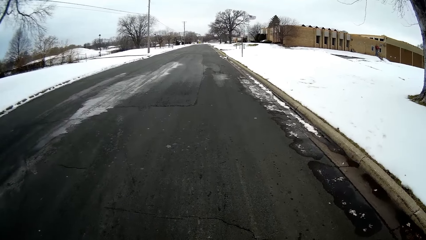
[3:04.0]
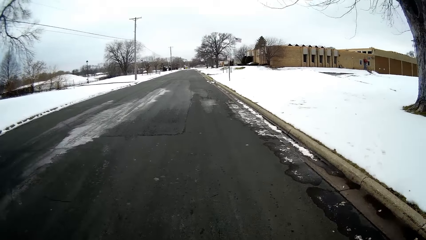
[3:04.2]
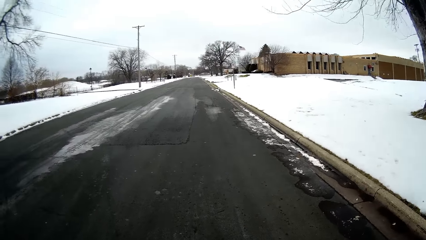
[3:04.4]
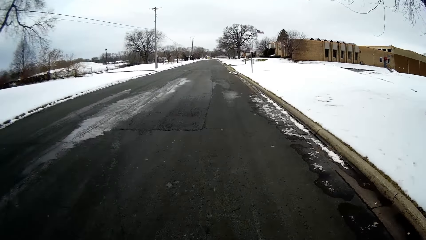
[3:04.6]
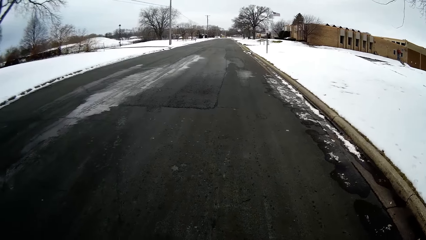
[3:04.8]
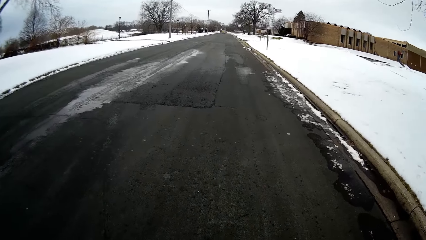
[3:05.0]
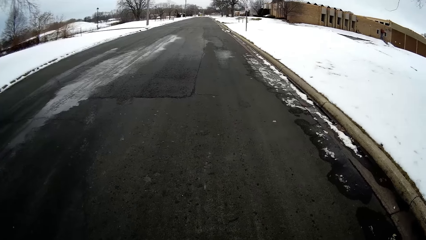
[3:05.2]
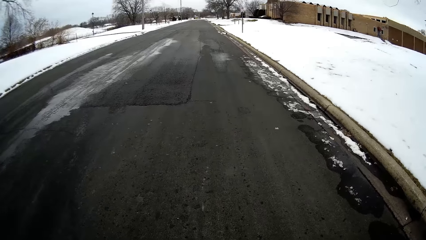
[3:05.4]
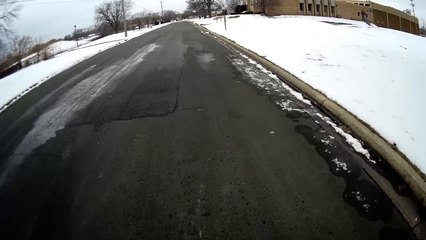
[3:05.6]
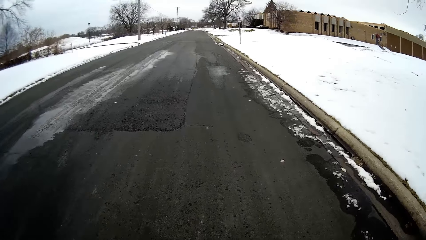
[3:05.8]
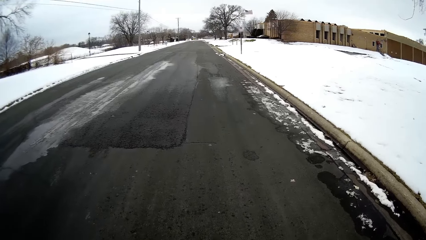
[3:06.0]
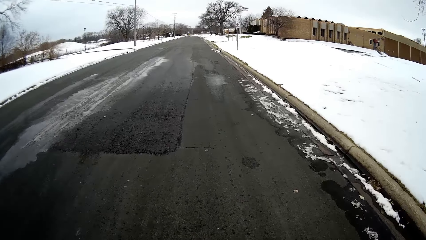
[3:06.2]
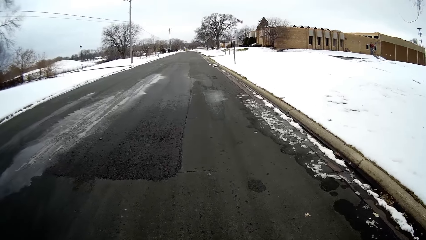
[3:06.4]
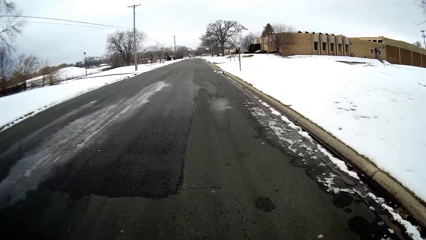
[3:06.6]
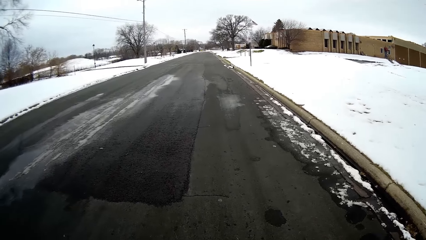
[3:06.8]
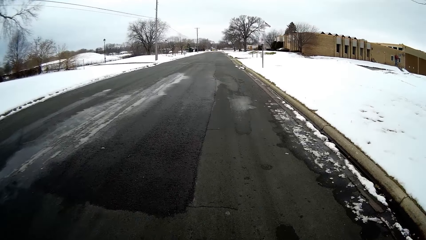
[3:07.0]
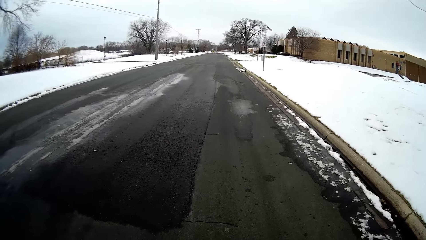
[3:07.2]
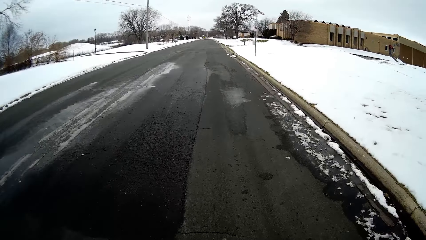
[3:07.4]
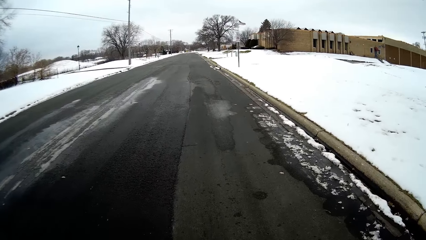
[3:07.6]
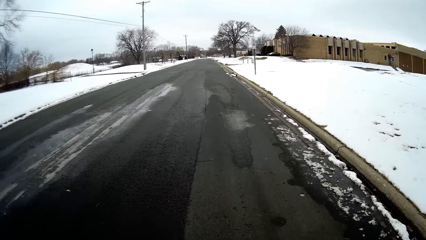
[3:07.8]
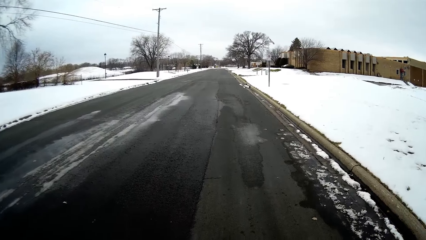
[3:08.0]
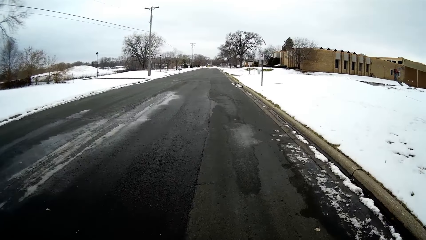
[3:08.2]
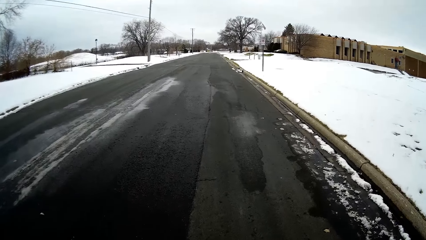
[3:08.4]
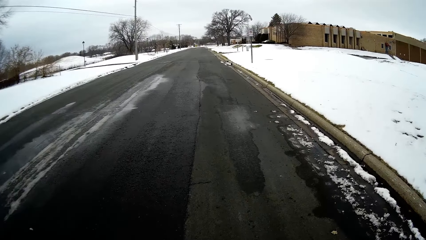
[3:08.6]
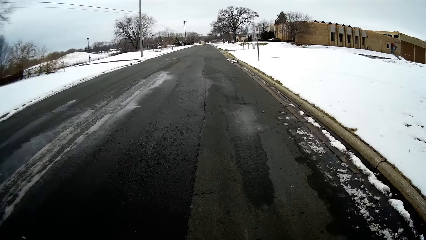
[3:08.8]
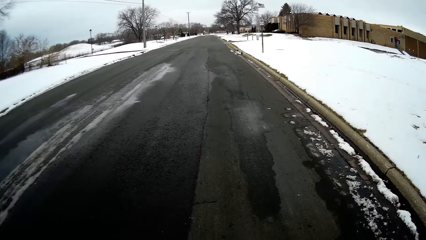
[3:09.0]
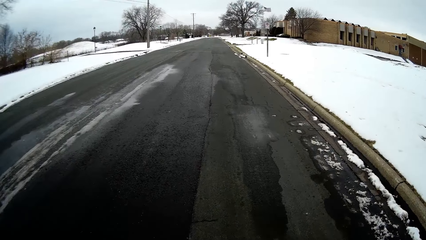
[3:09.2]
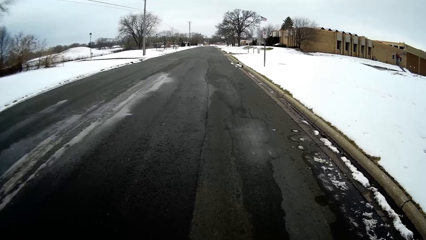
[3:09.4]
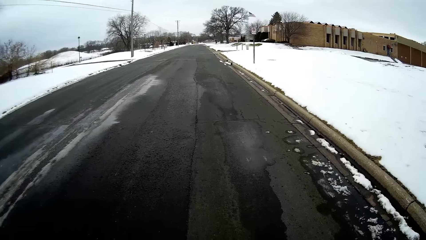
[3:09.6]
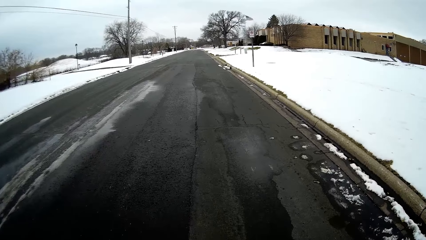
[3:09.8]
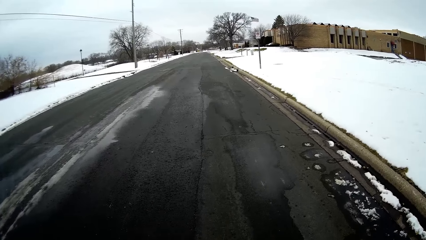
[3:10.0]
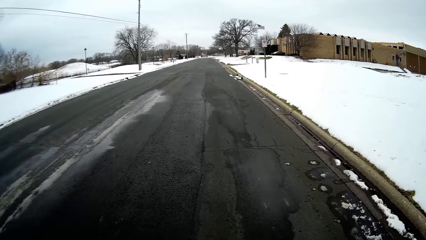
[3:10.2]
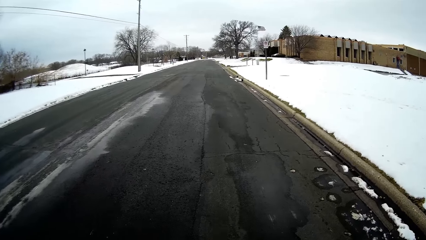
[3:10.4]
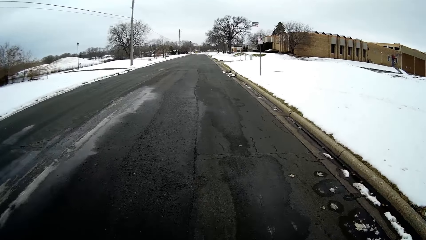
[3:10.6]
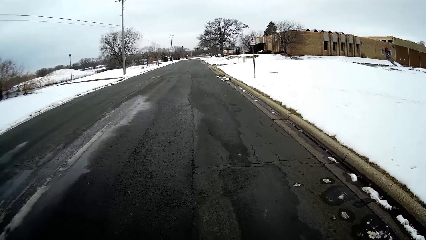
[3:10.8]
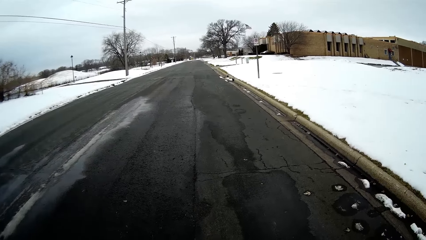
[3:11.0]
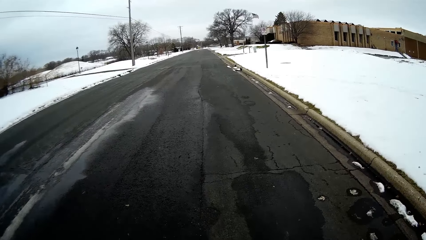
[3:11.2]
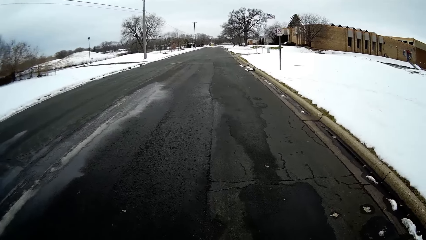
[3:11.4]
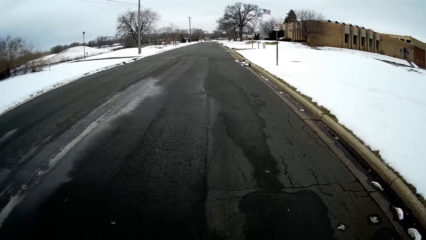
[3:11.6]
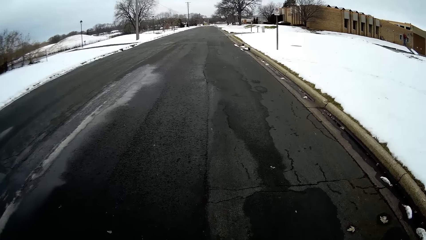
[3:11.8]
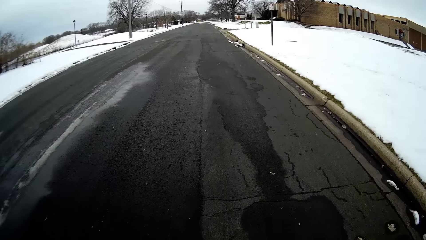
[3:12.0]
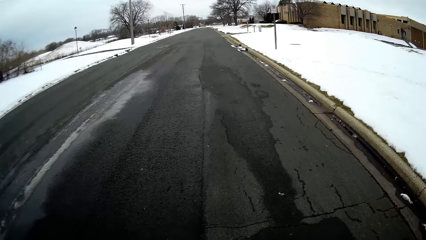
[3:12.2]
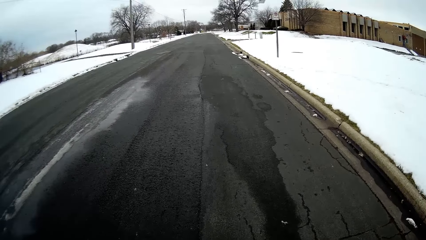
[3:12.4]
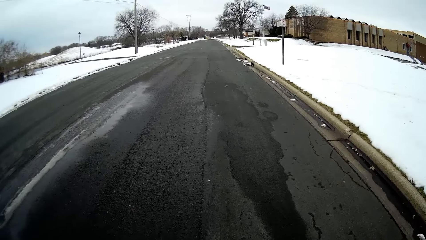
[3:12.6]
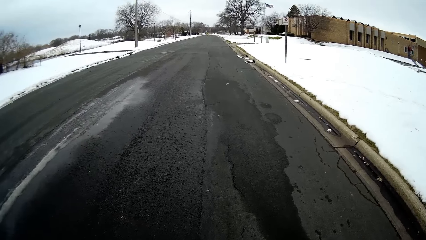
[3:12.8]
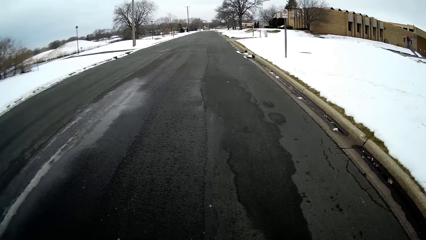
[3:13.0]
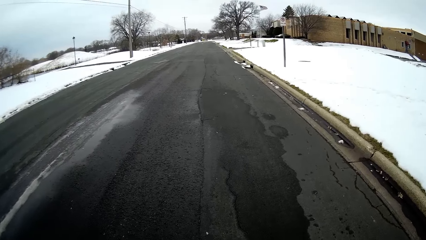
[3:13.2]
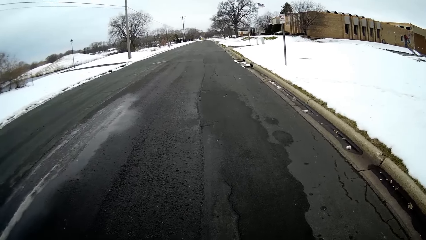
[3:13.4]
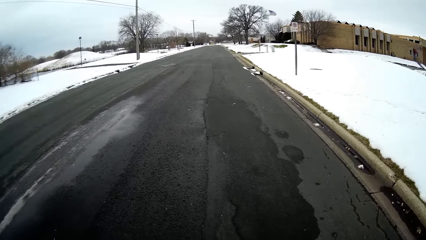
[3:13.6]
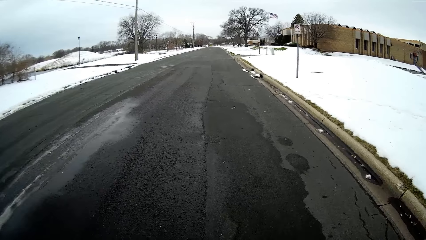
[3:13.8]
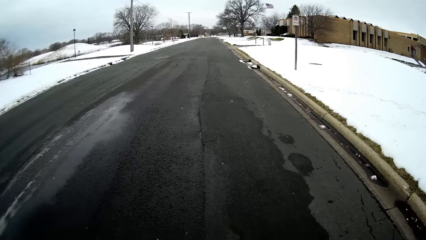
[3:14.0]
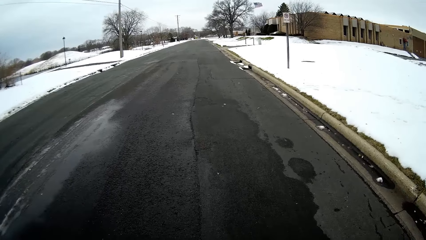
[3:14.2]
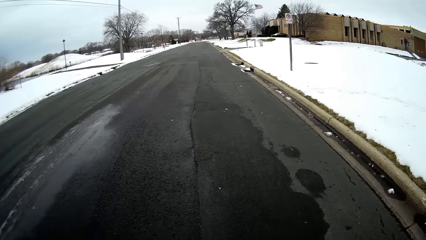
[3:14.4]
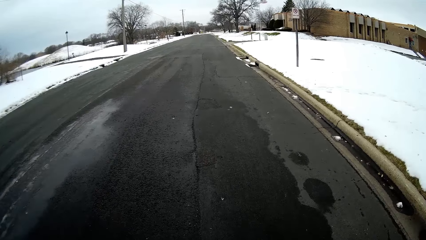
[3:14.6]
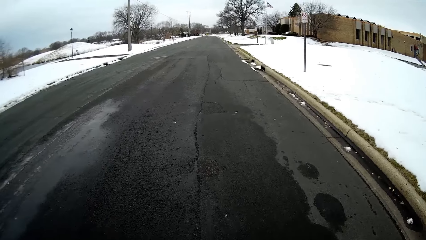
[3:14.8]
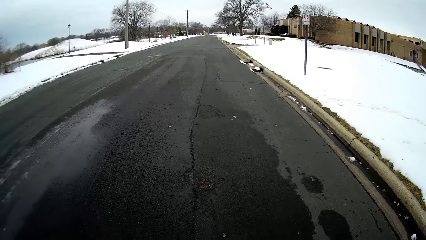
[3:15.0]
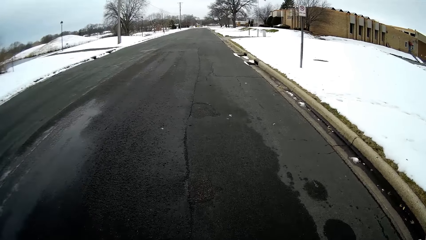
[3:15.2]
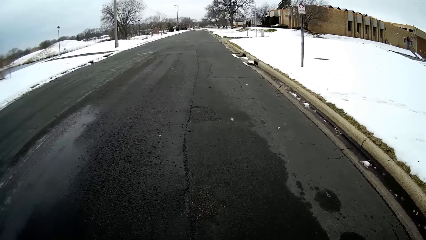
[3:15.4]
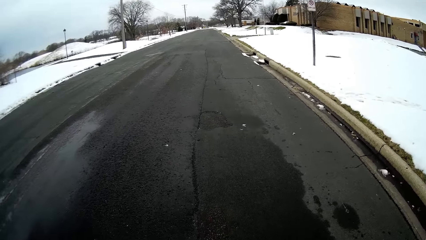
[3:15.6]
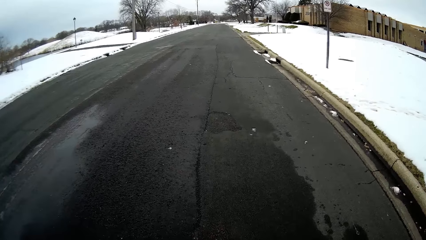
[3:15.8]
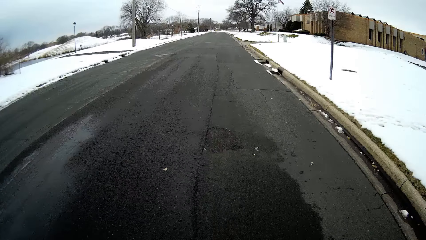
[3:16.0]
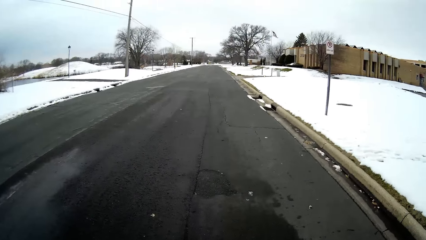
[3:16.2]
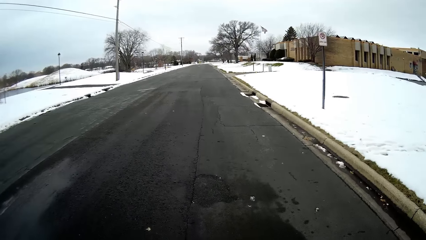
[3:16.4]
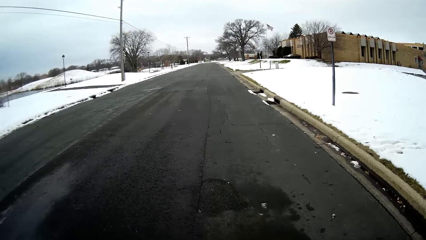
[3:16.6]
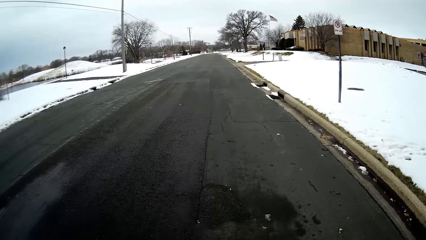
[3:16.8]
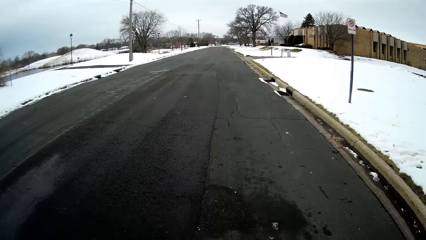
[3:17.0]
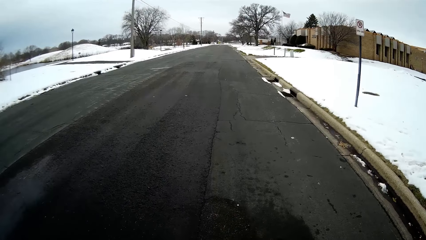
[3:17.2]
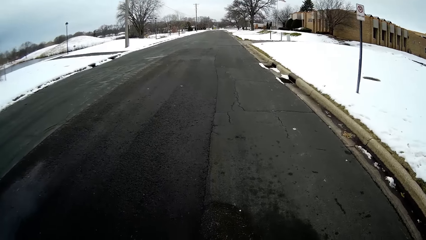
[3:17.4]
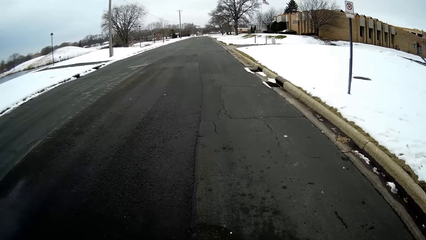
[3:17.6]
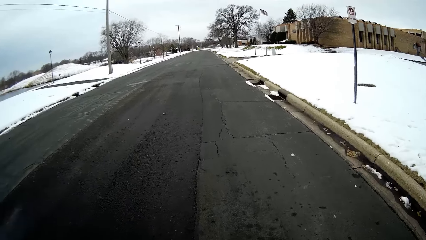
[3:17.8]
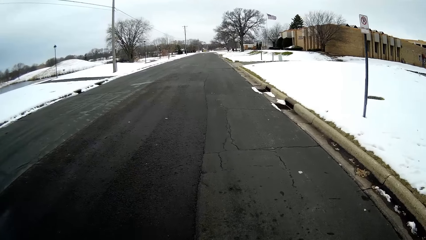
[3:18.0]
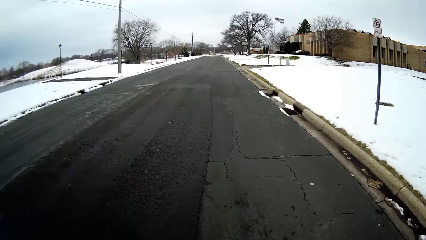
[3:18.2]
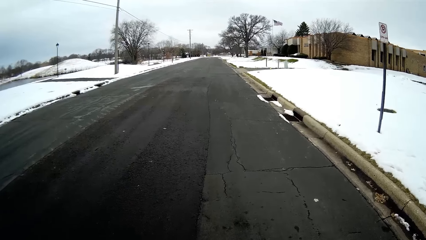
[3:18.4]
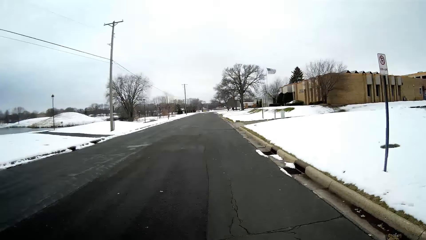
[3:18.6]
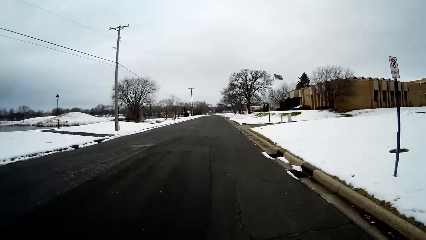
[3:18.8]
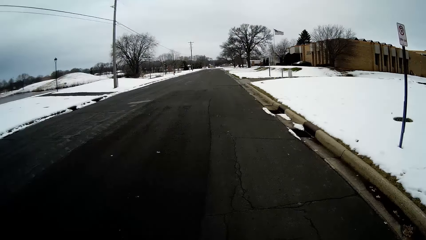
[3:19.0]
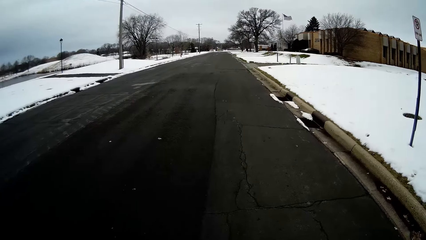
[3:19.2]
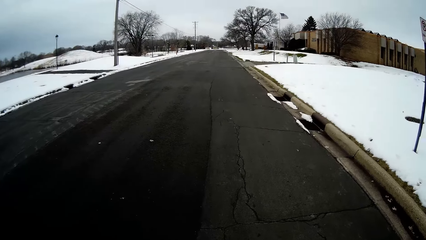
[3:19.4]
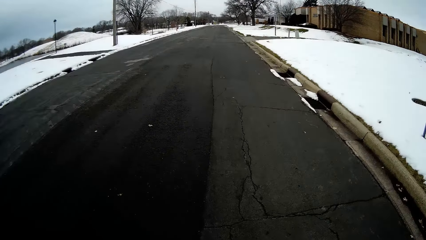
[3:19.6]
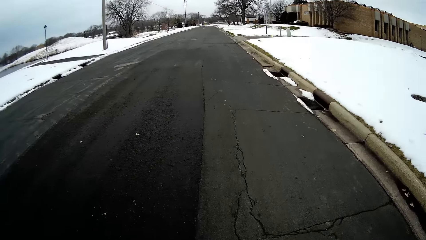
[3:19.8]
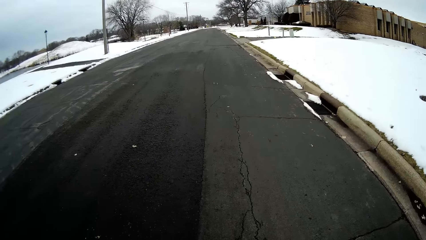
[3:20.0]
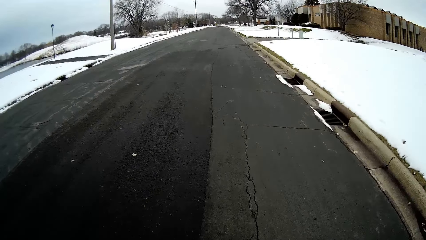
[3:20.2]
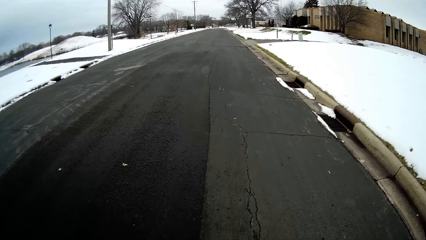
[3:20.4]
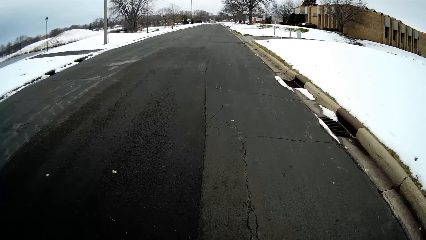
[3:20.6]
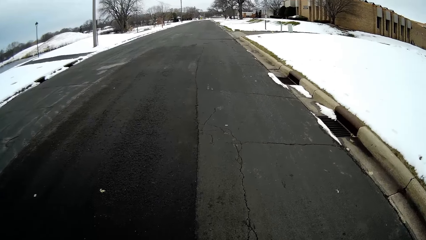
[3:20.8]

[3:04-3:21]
A person talks with the camera wearer. The camera wearer walks on the road. The person talks with the camera wearer. The camera wearer walks on the road.
